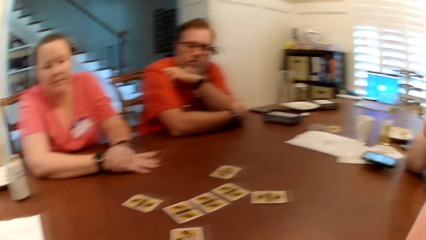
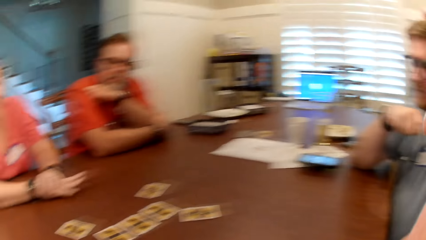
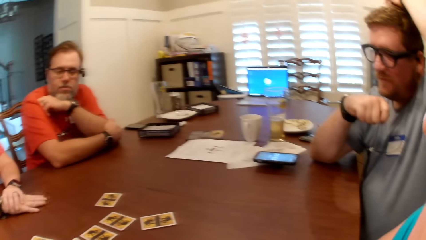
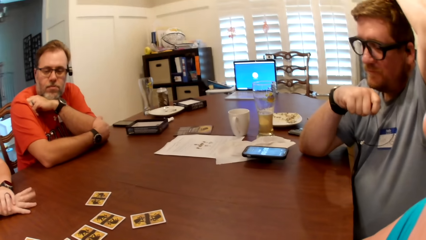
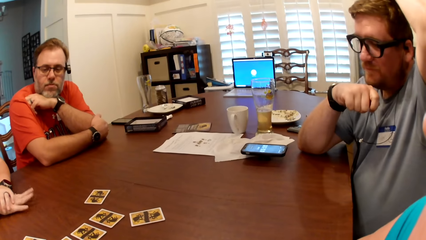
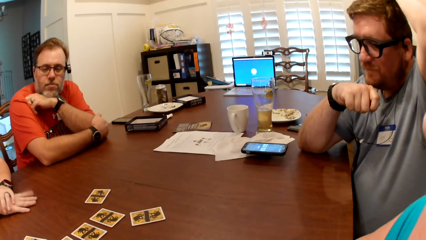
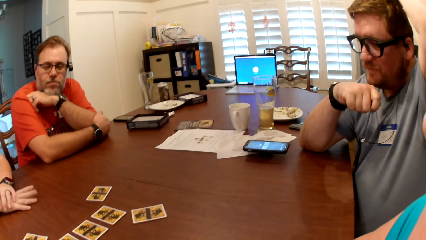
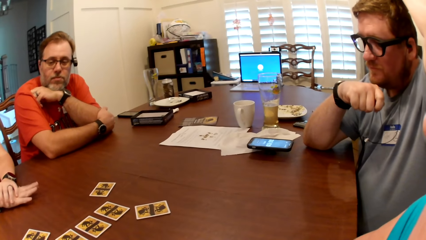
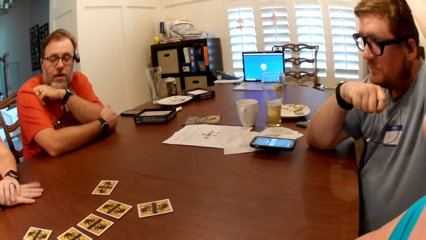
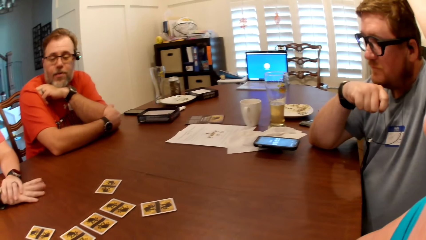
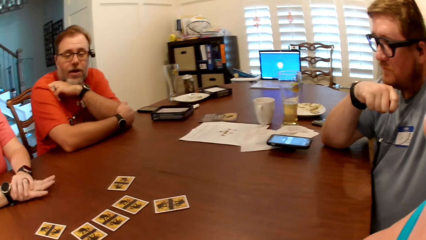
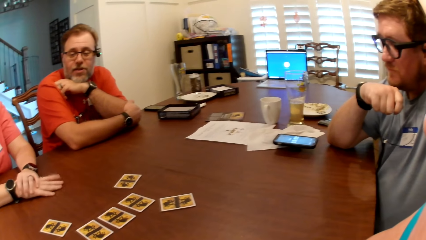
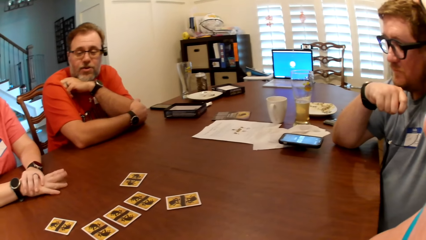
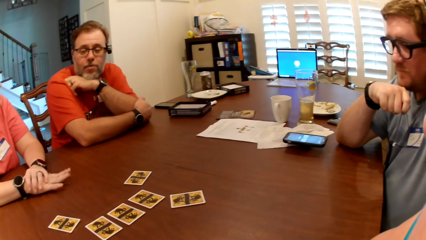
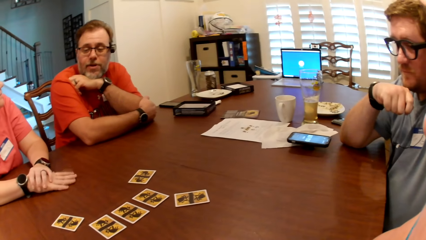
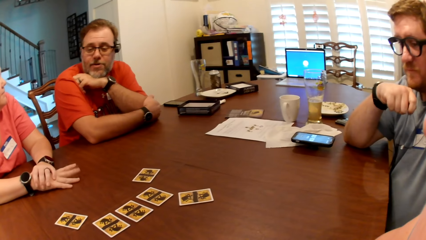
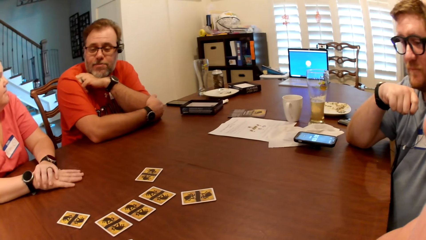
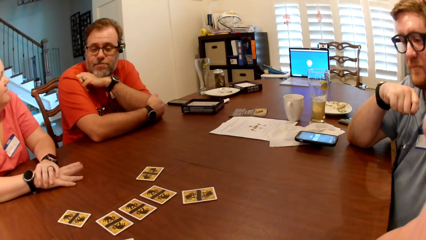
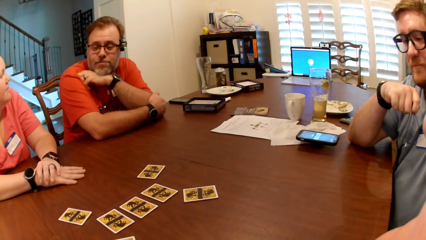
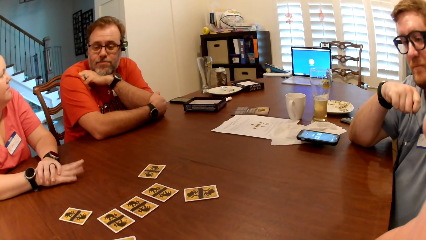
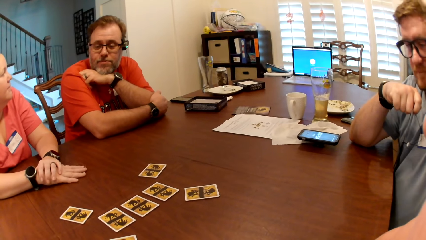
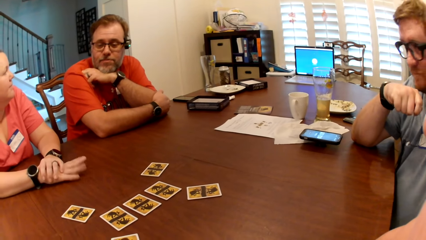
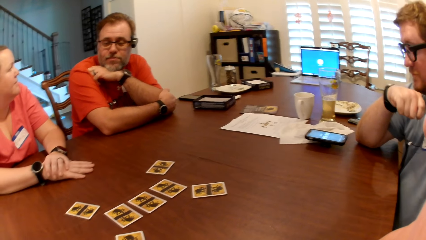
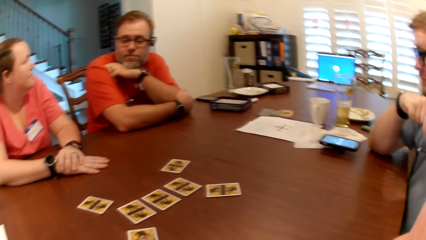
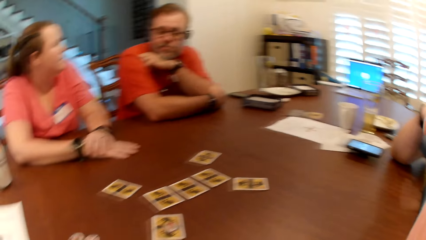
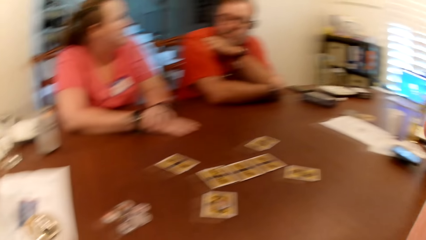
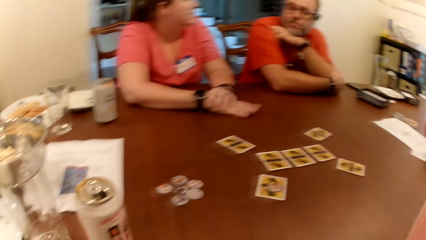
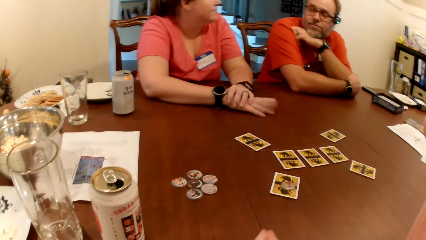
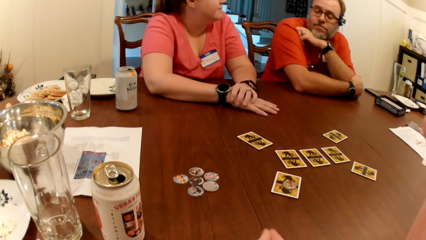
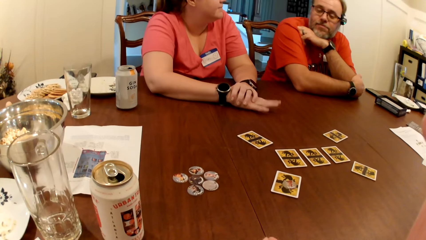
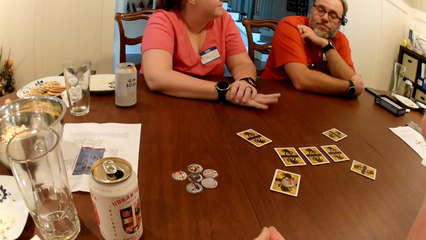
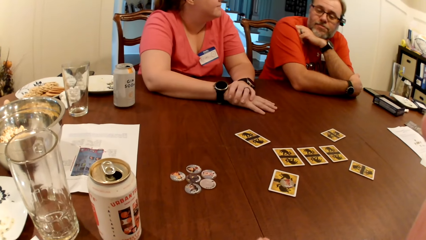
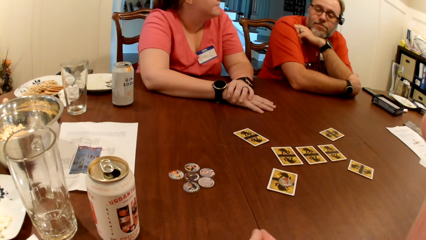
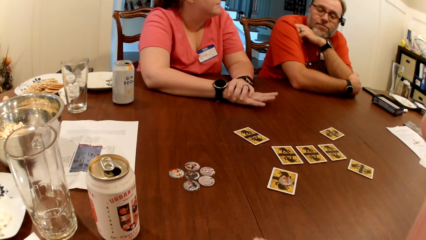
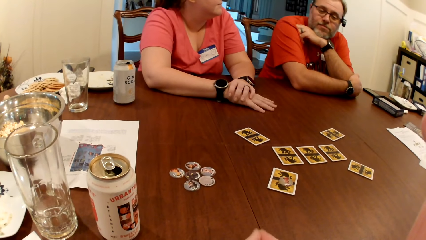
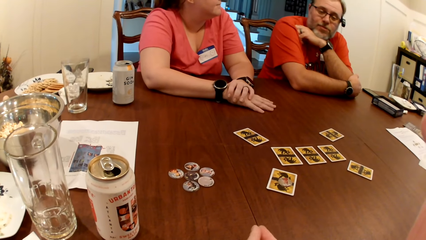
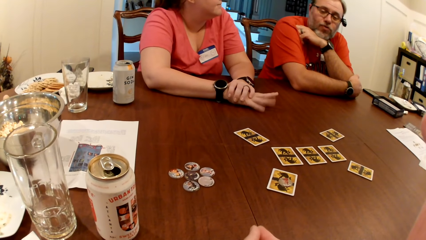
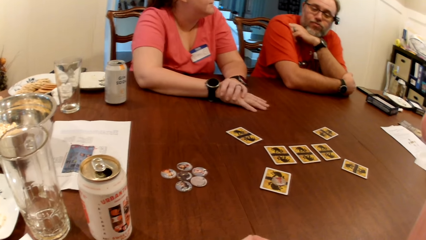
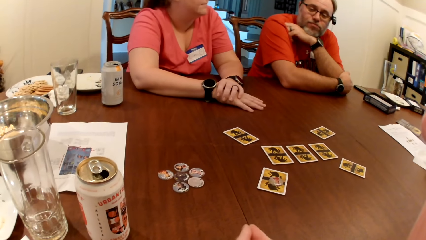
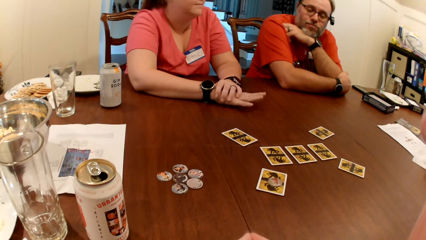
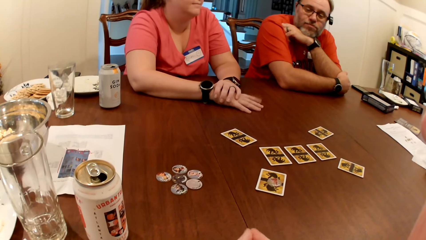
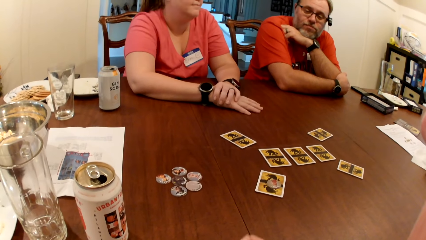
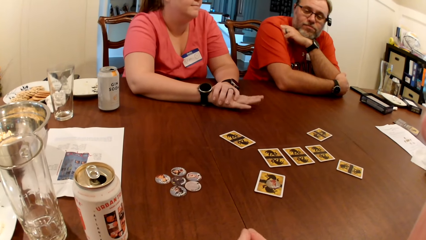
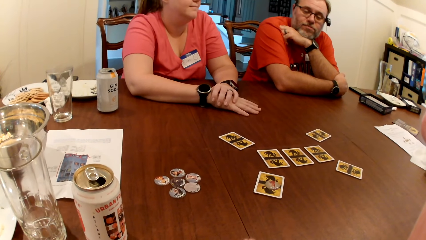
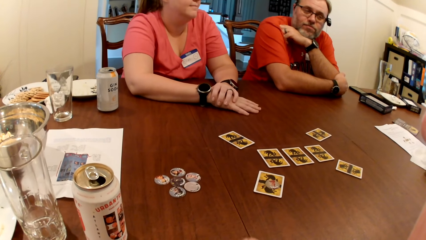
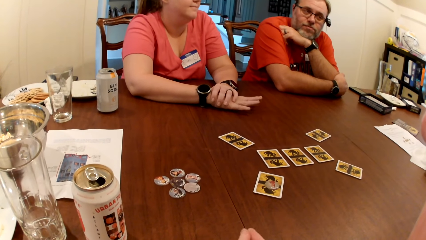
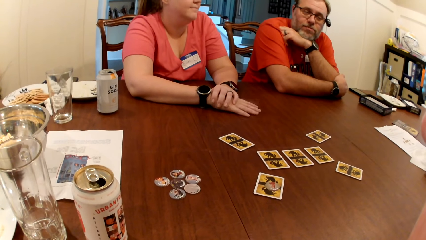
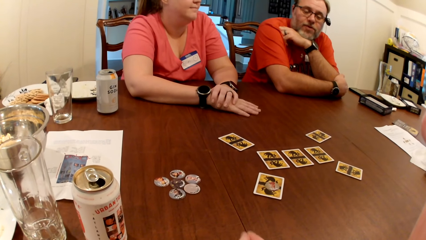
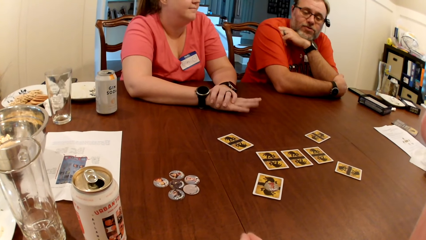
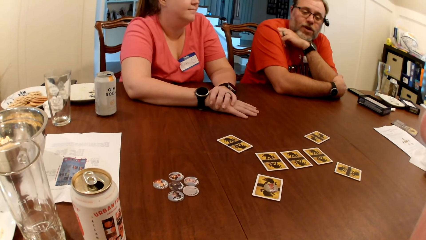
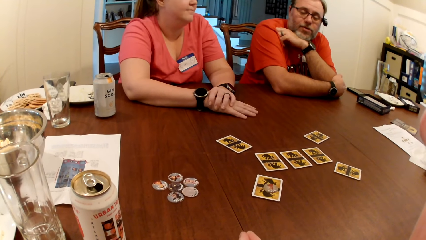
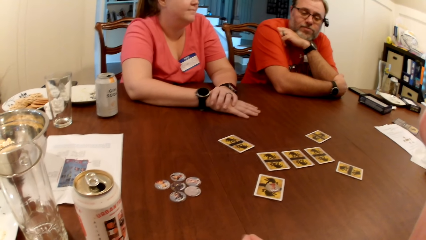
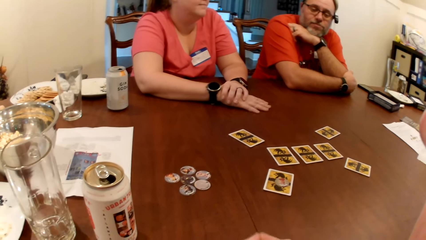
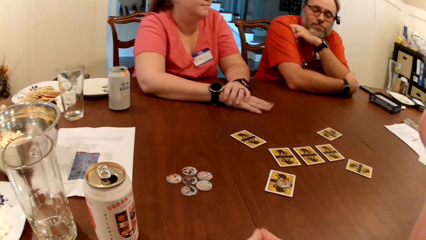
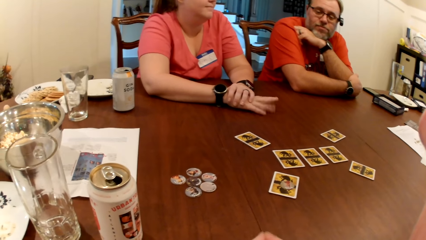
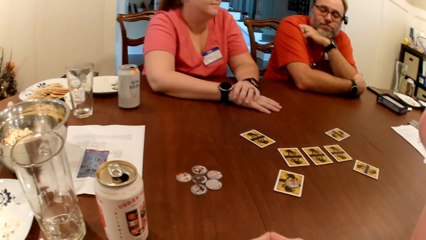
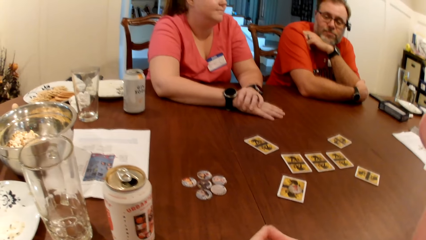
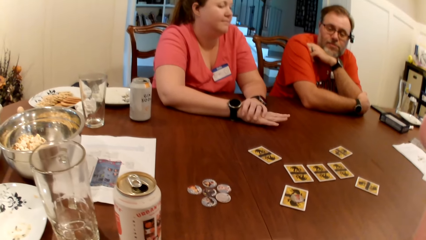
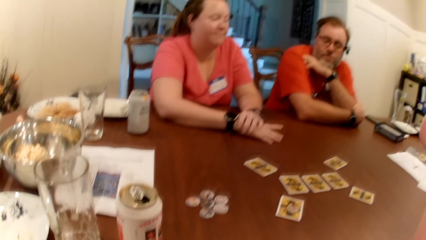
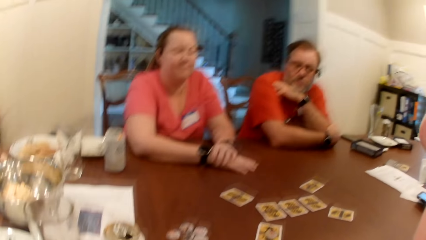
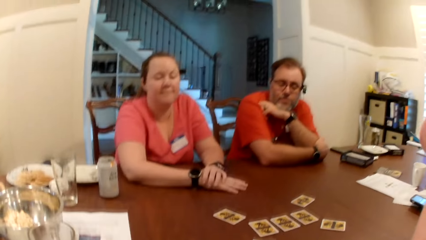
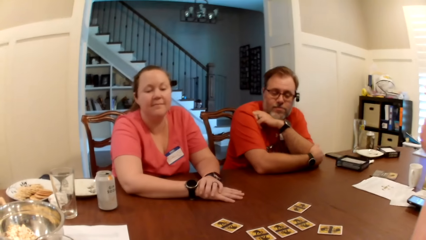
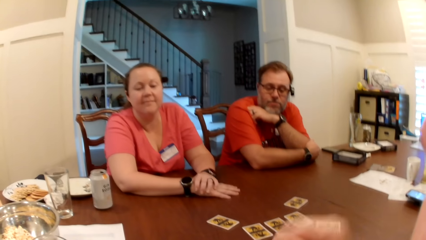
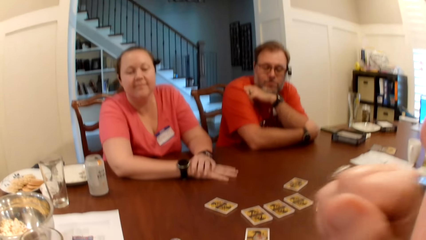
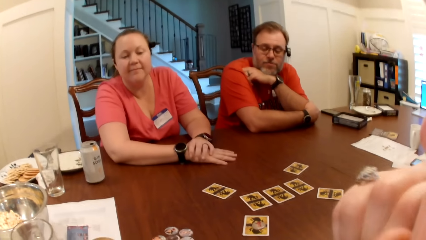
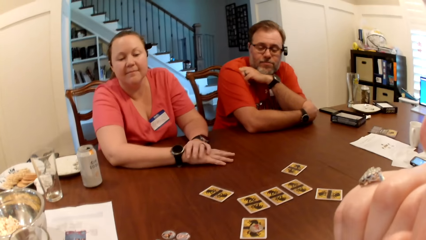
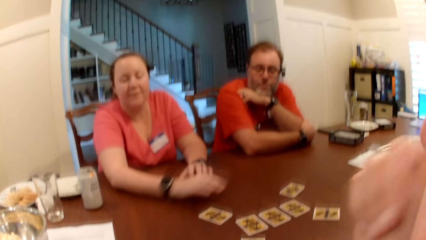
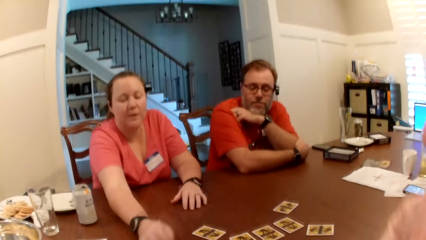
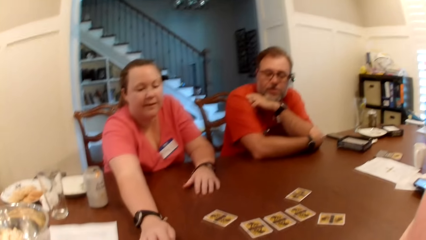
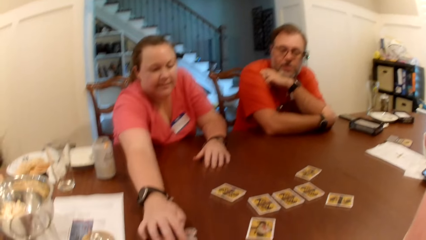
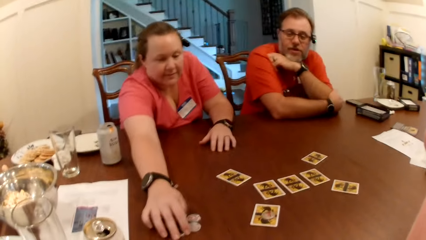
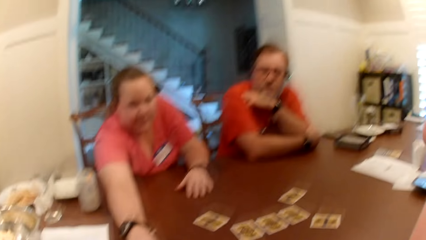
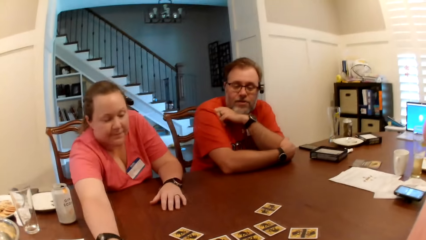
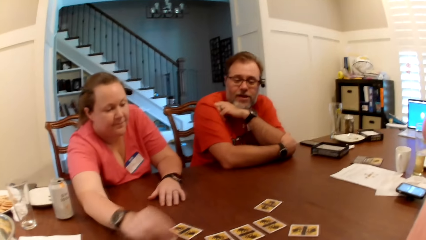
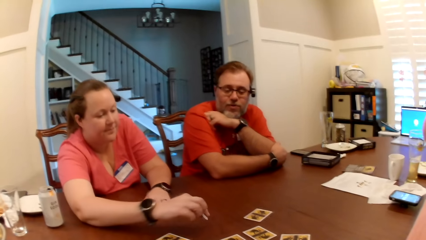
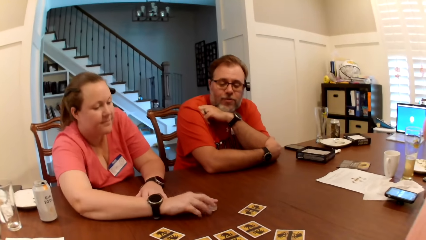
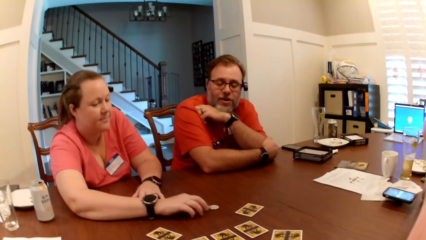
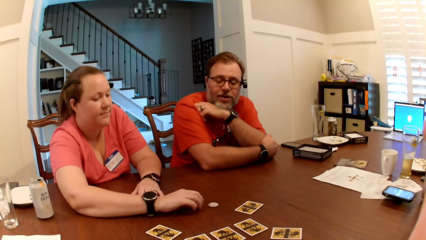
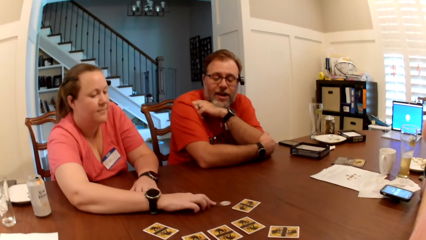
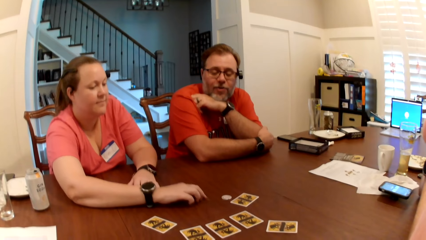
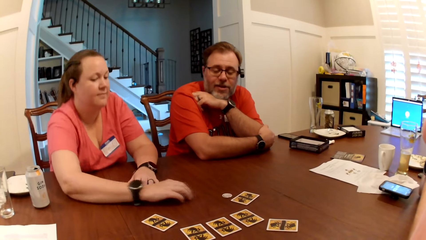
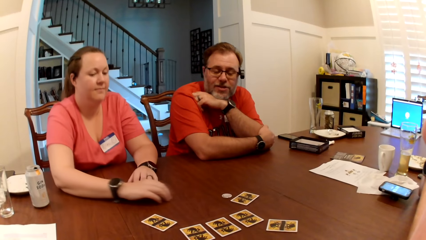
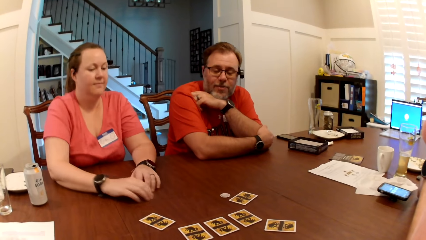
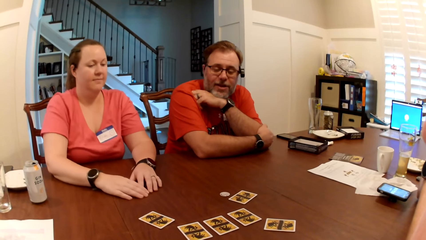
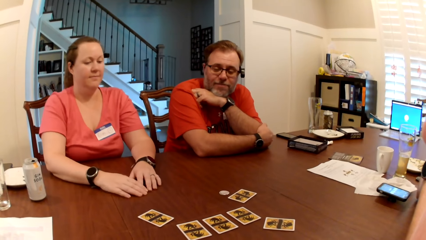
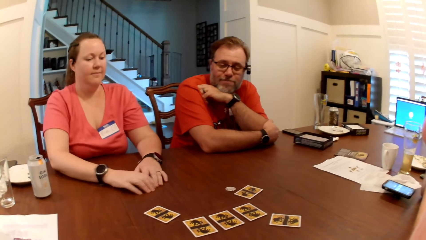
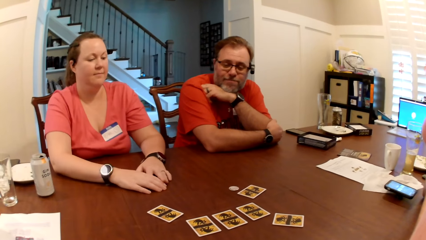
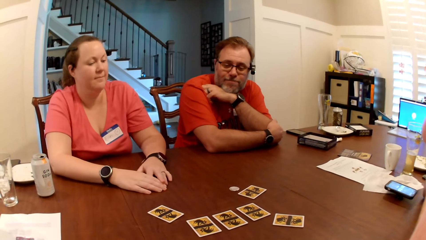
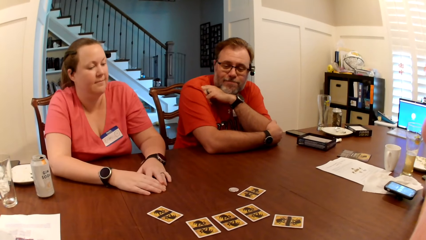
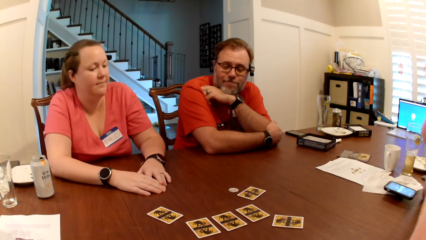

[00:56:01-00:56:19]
The camera wearer looks at the other man. The first man talks to colleagues. The camera wearer looks at the first man and the woman. The first man converses with the camera wearer, the other man and the woman. The camera wearer converses with colleagues. The woman picks up a card coin on the table with her right hand. The first man talks to colleagues. The woman drops the card coin on the table with her right hand. She moves the card coin on the table with her right hand. The first man talks to colleagues.
